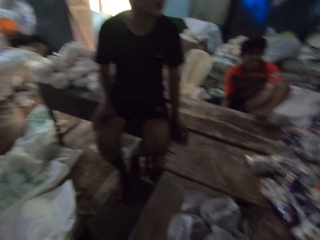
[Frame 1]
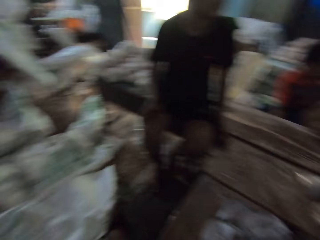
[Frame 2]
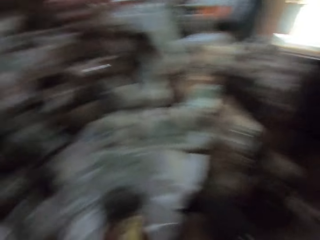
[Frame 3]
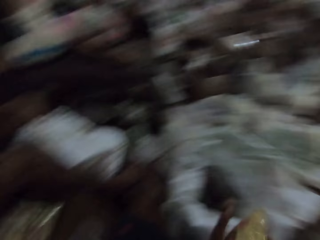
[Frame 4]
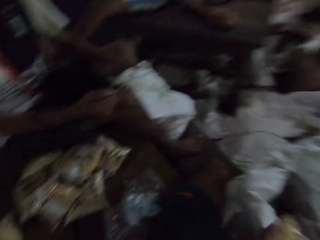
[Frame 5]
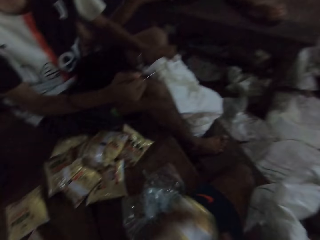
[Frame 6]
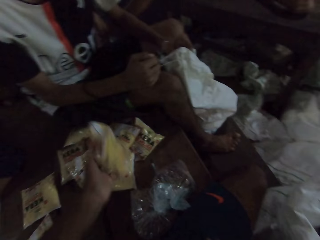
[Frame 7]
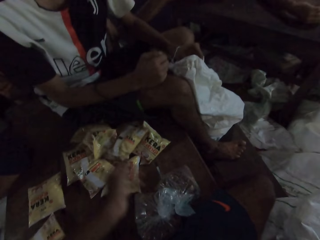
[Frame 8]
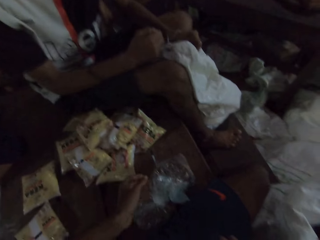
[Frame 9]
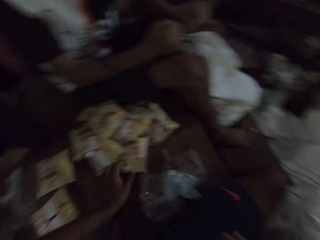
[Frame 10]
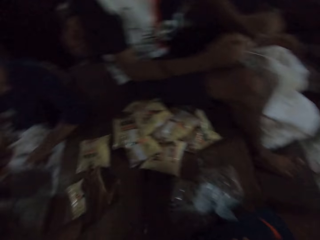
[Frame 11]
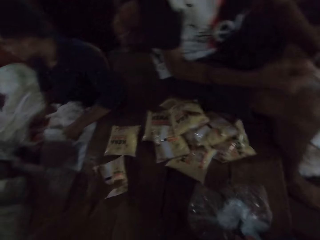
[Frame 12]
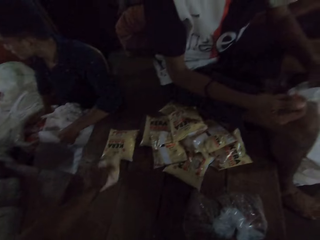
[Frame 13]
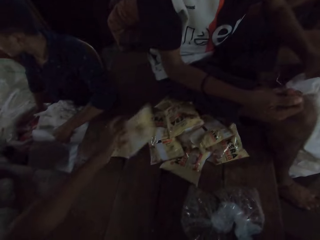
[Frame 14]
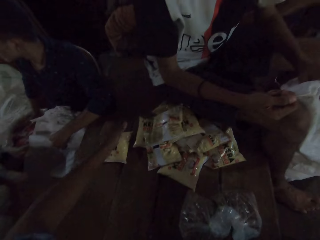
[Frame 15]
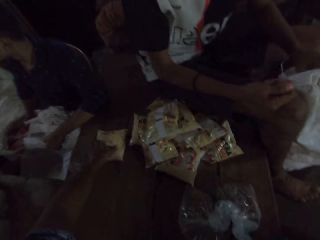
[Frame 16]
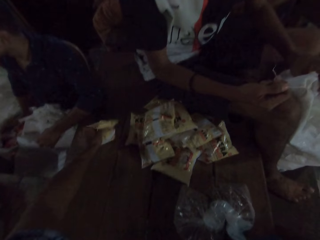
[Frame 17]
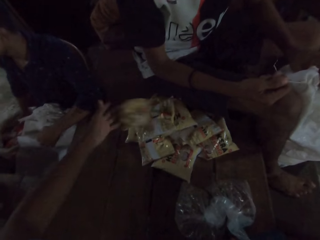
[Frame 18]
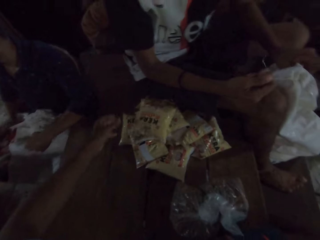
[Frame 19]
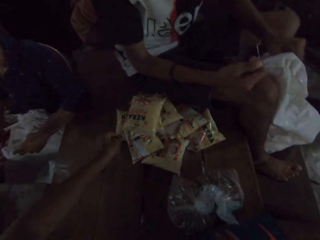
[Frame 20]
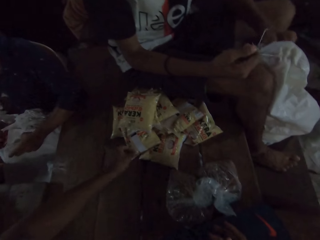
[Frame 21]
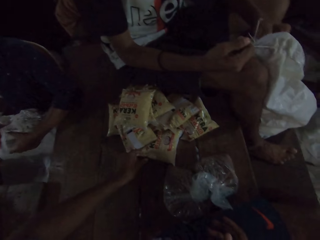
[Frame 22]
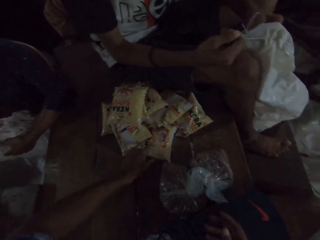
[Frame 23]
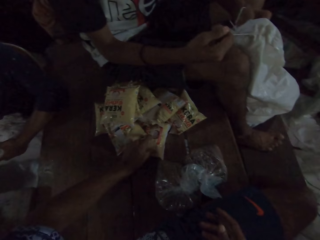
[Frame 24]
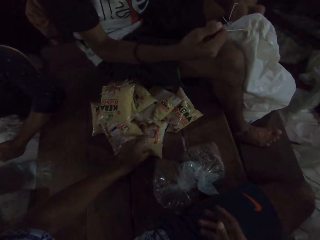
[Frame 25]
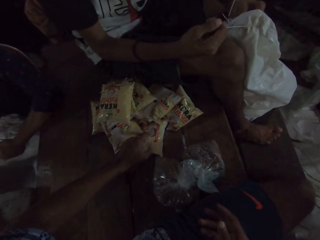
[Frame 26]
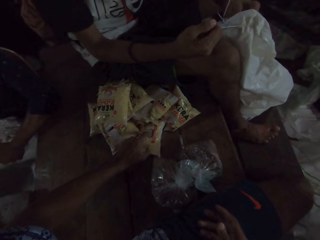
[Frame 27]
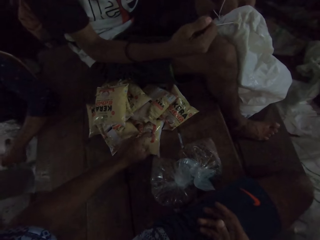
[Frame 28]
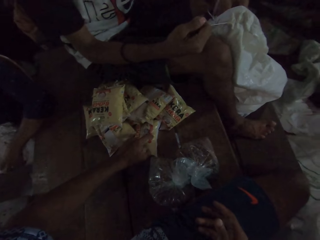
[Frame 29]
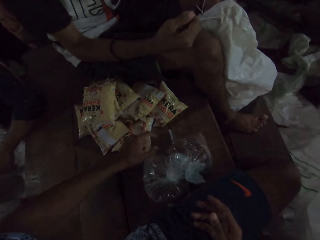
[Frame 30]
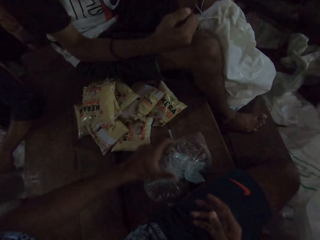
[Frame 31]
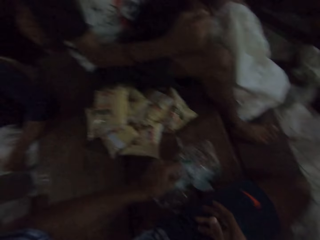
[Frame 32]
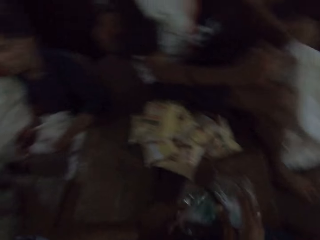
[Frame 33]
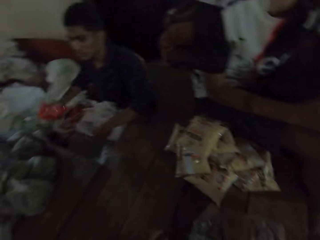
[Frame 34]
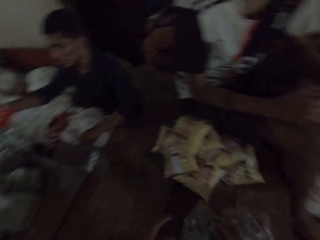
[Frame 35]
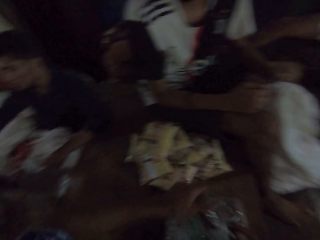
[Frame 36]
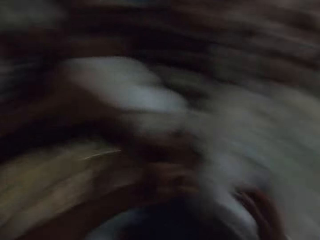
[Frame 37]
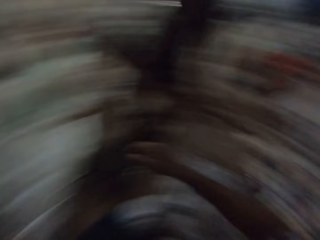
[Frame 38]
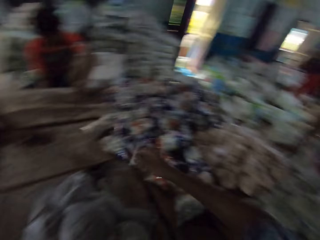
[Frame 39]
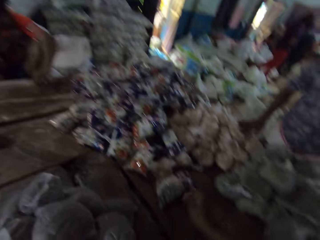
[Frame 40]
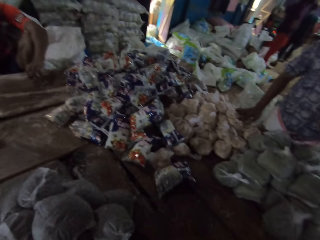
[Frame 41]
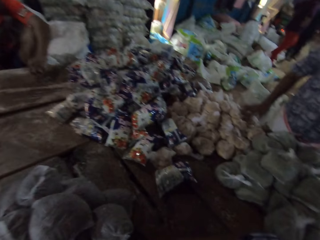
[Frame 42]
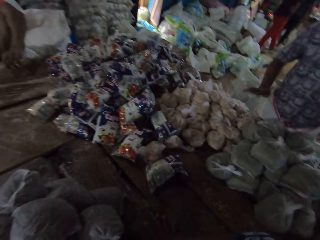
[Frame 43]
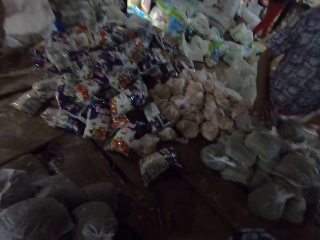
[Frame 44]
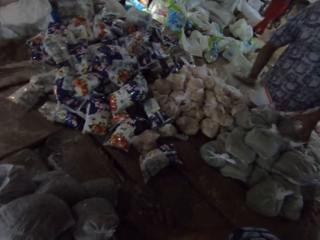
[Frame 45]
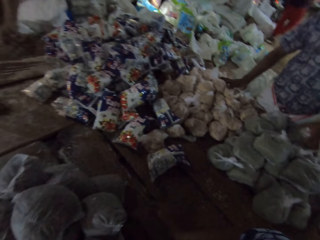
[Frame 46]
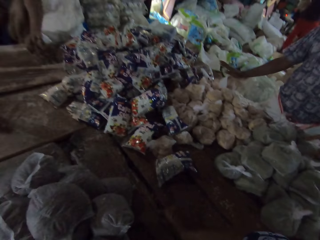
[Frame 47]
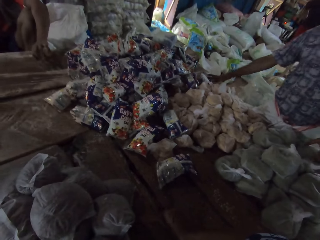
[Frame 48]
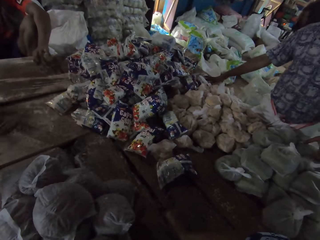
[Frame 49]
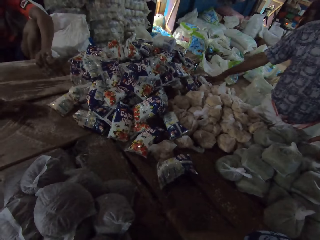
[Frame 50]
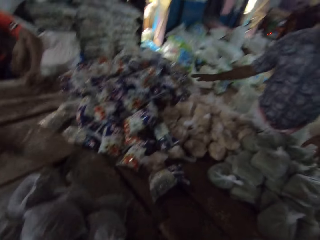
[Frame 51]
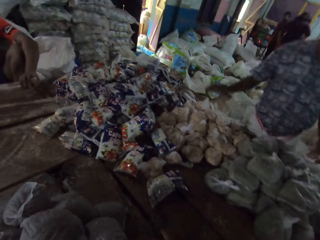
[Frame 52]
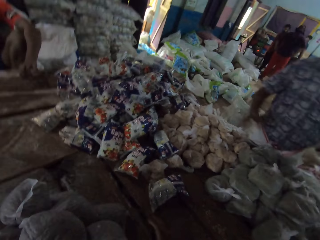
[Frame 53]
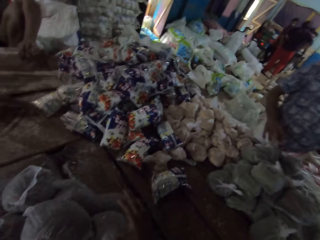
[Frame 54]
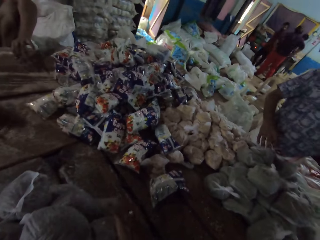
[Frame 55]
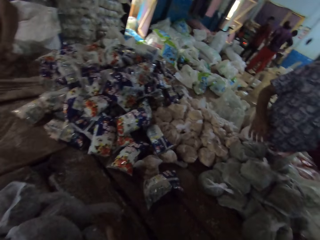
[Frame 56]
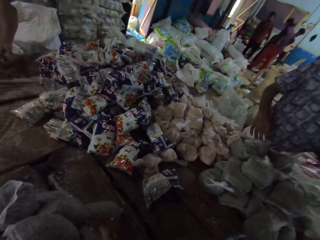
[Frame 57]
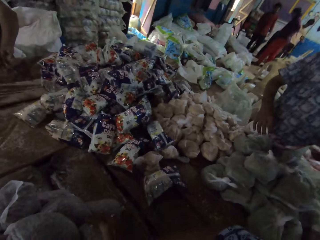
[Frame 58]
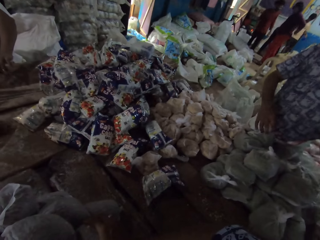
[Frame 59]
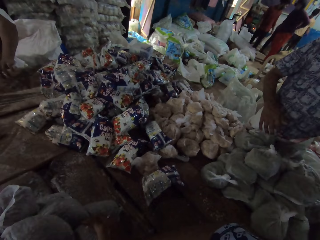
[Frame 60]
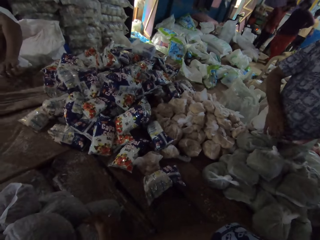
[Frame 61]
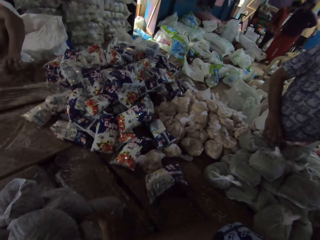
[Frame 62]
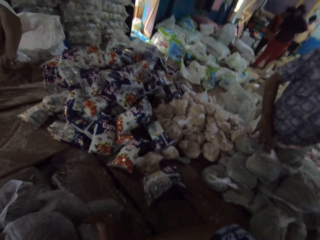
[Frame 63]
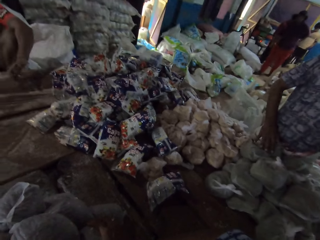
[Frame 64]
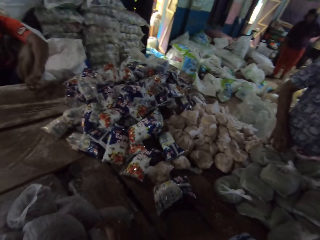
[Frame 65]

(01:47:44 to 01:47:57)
The camera wearer drops the sachet of flour in his right hand on the table. He picks up a sachet of flour on the table with his left hand. He drops the sachet of flour in his left hand on the table. He drops it on the table again. He picks up a sachet of flour on the table with his left hand. He touches a packet on the table. He touches a plastic bag on the table with both hands. He turns around. A man counts the bread and beans in plastic bags on the table with his right hand. The man touches packed food. Another person touches flour on the table.

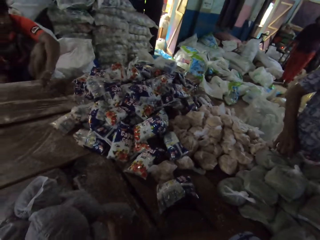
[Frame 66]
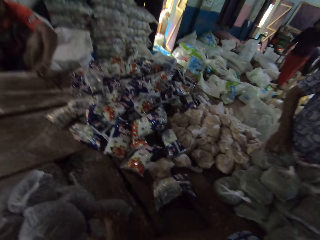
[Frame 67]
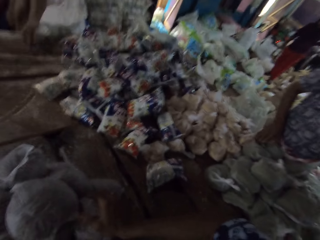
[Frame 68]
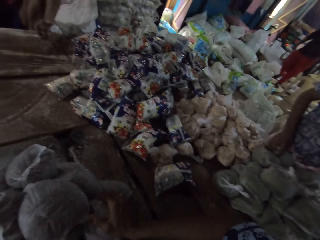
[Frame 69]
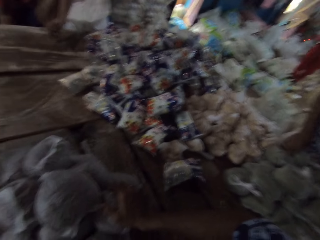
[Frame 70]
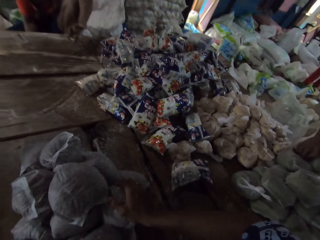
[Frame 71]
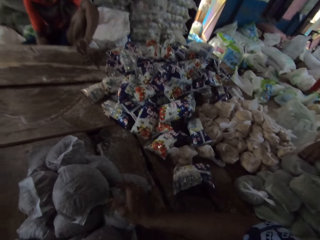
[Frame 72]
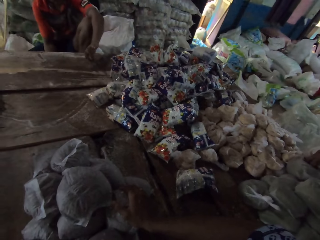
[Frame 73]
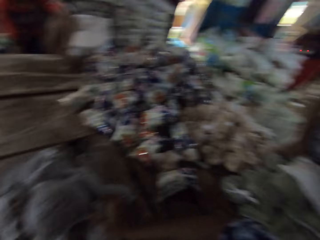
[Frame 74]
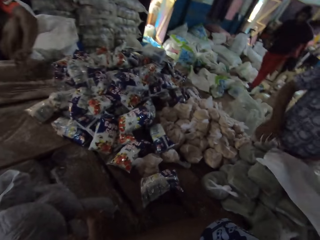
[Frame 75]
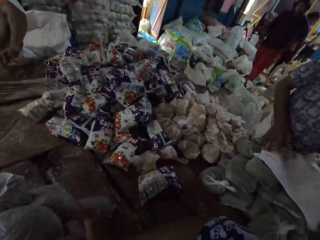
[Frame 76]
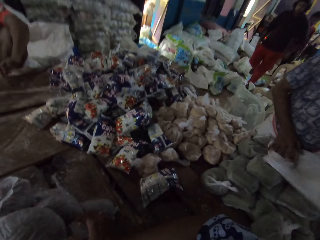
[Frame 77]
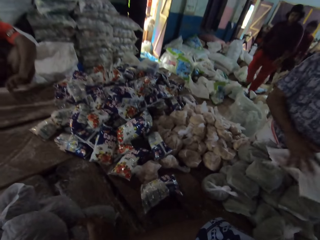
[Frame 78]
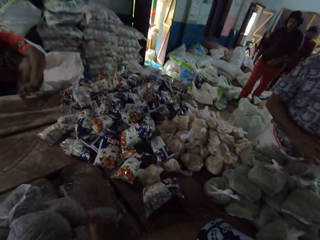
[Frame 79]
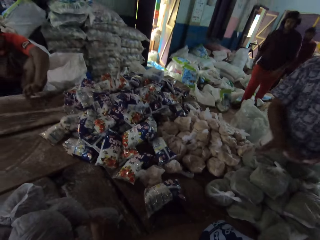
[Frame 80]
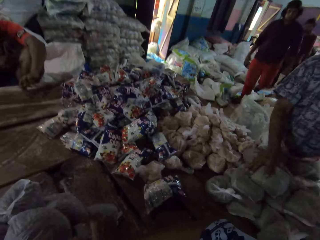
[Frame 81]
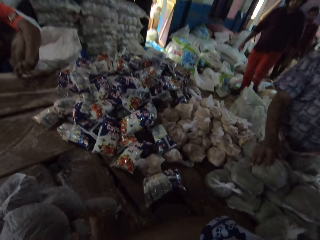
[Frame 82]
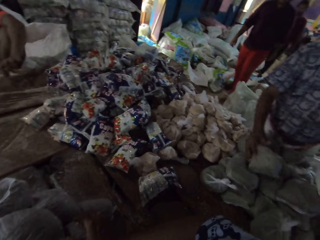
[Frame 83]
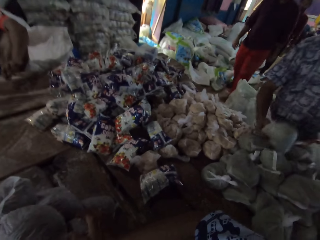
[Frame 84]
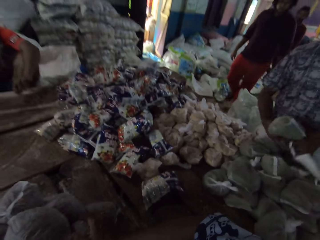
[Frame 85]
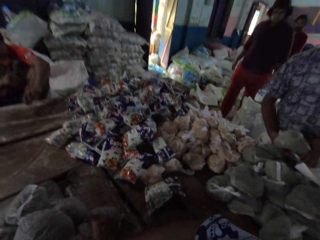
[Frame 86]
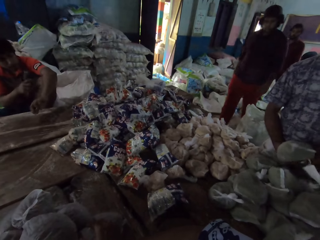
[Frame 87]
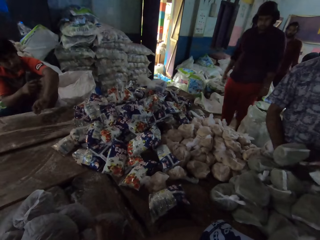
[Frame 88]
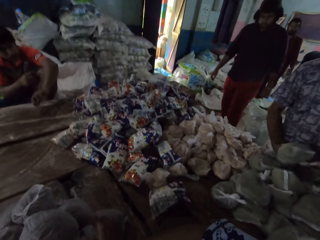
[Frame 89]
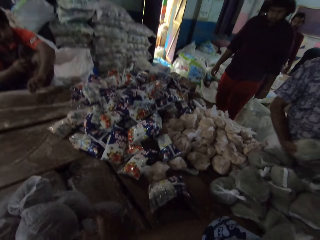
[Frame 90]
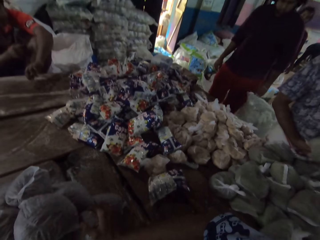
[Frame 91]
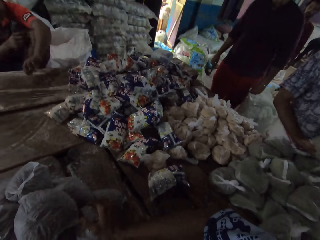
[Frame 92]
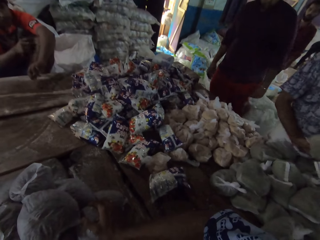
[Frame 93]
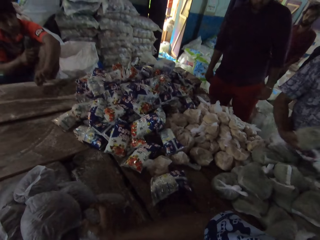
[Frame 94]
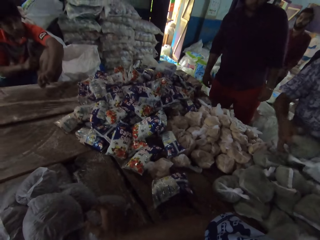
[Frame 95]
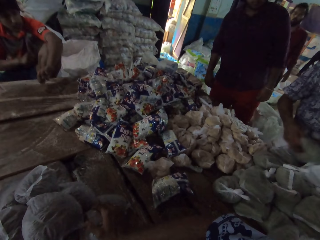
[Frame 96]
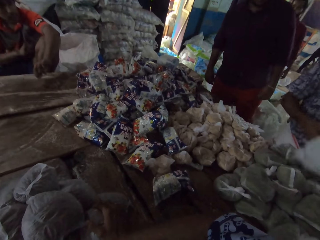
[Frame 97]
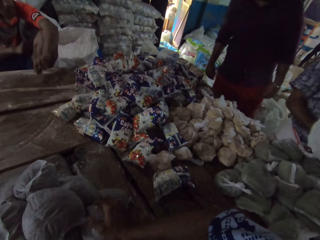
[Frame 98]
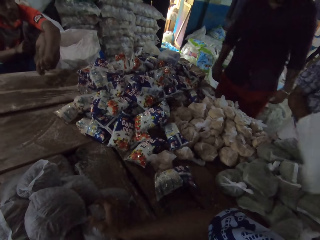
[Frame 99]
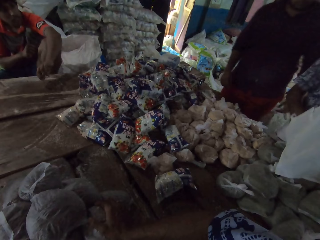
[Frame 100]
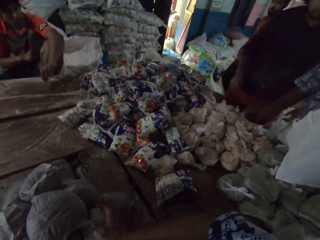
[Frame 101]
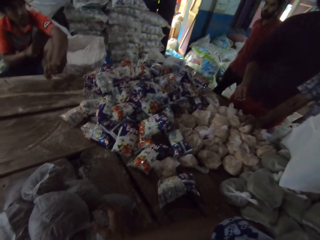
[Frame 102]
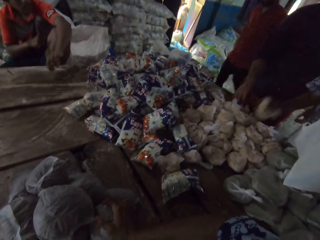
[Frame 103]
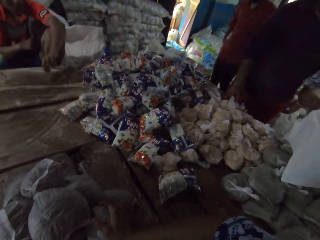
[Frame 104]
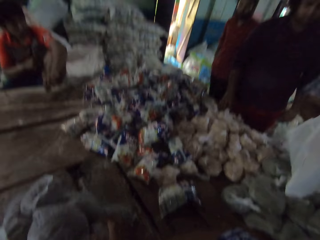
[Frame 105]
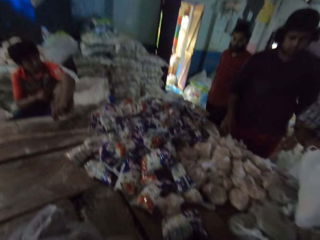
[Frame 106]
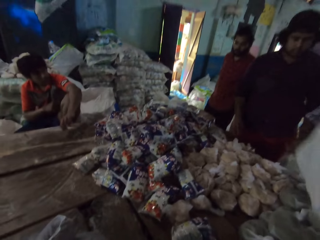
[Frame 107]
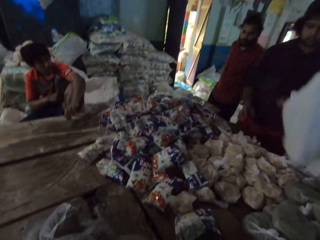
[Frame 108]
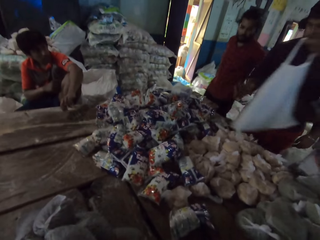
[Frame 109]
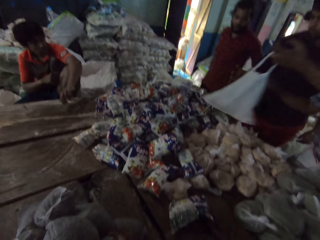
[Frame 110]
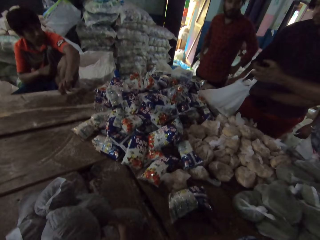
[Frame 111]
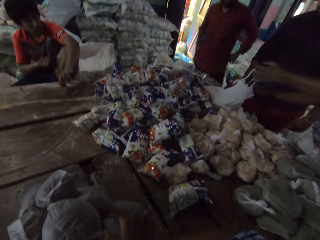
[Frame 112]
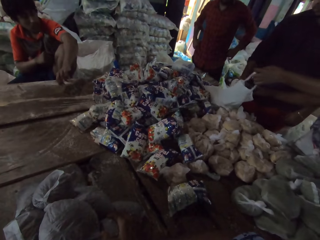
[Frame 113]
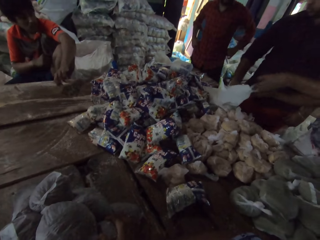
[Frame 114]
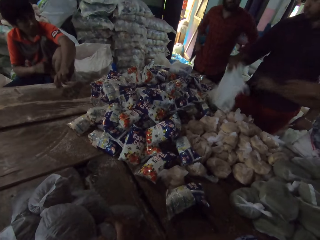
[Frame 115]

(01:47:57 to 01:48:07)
The camera wearer holds packed food. A man holds a sack. The man fills a plastic bag with beans with his right hand. The man picks up the packed food, and packs the packed food. The man passes the plastic bag in his right hand to another man. The camera wearer puts the packed food aside.
